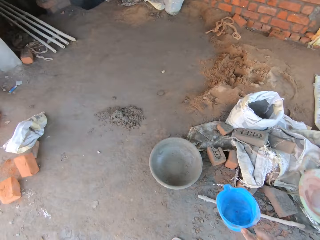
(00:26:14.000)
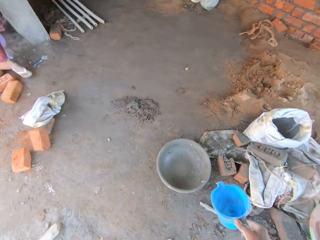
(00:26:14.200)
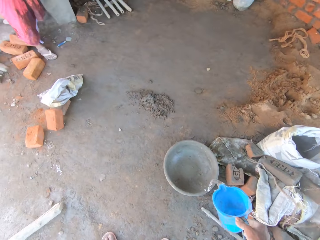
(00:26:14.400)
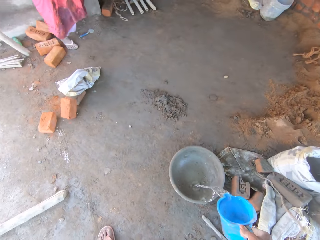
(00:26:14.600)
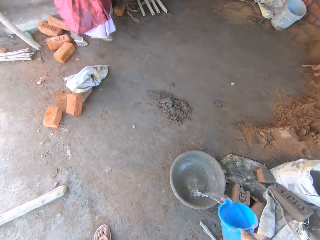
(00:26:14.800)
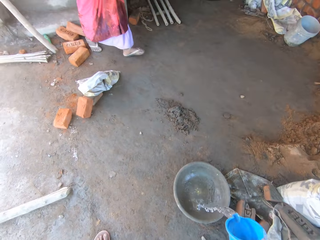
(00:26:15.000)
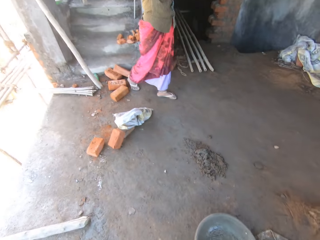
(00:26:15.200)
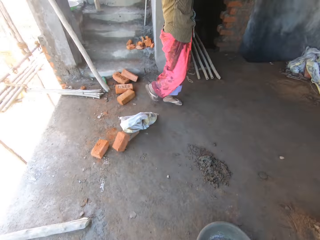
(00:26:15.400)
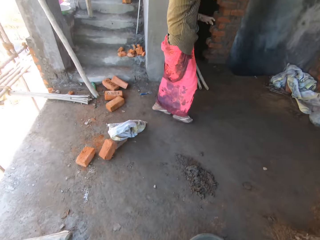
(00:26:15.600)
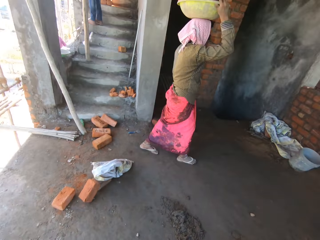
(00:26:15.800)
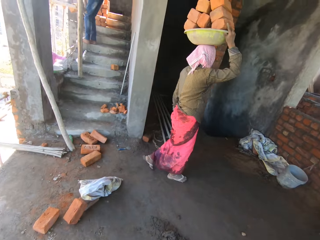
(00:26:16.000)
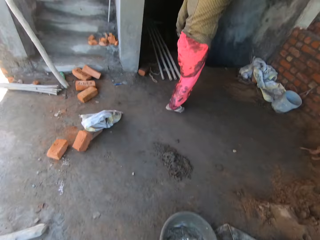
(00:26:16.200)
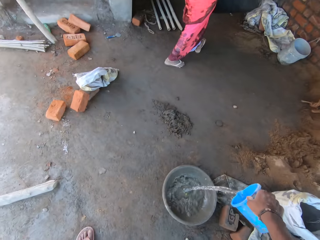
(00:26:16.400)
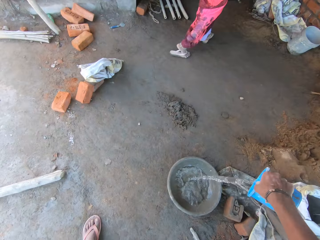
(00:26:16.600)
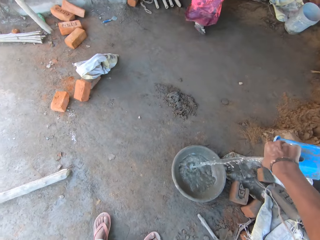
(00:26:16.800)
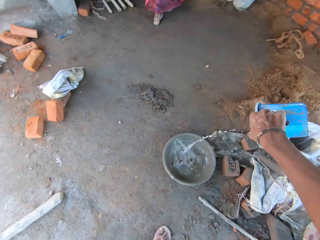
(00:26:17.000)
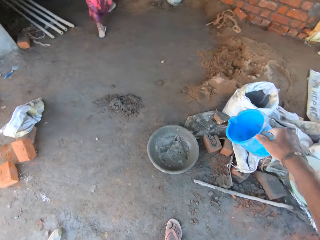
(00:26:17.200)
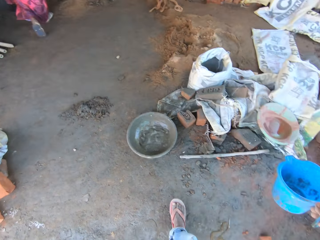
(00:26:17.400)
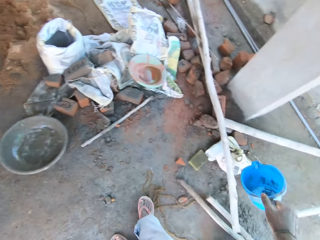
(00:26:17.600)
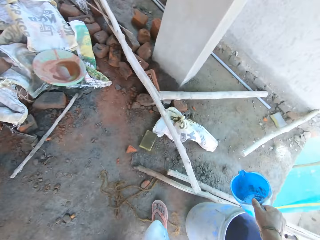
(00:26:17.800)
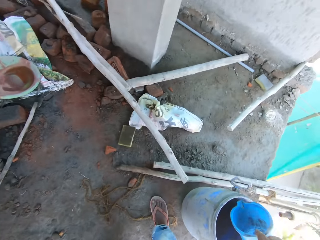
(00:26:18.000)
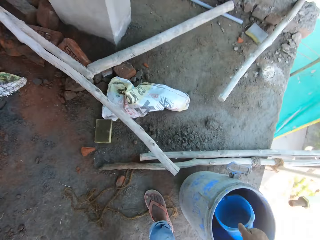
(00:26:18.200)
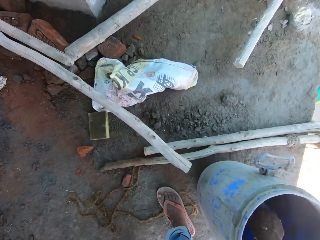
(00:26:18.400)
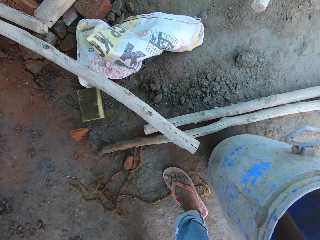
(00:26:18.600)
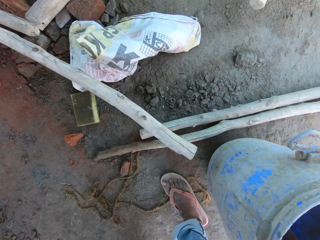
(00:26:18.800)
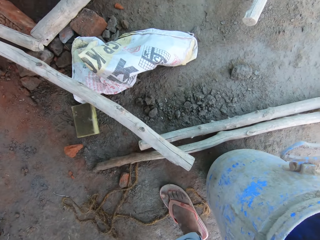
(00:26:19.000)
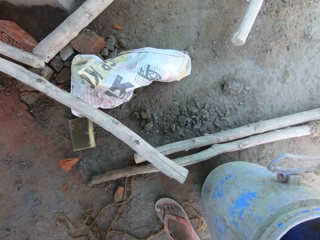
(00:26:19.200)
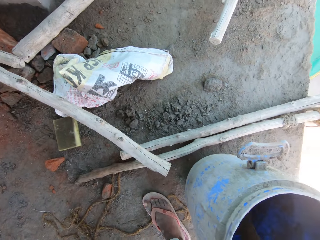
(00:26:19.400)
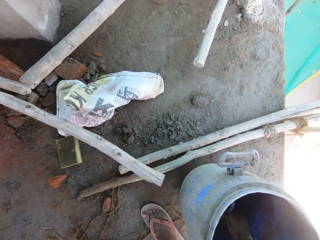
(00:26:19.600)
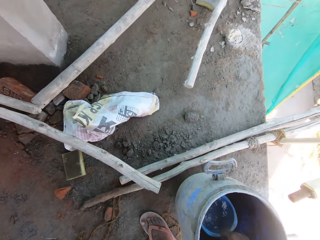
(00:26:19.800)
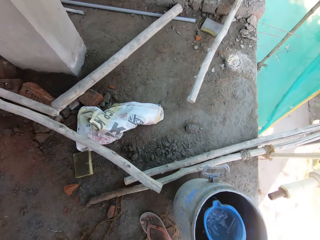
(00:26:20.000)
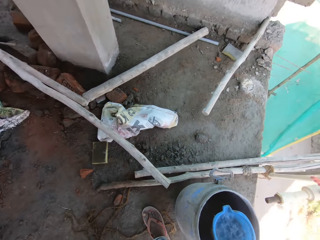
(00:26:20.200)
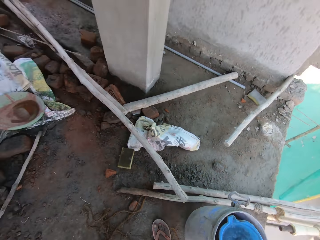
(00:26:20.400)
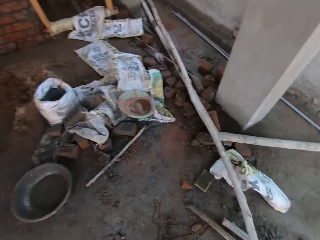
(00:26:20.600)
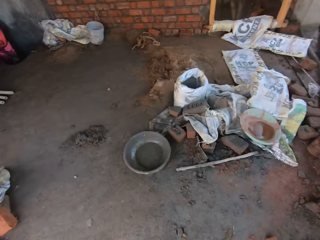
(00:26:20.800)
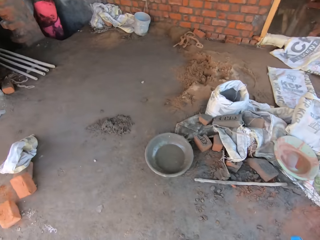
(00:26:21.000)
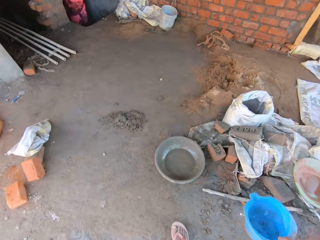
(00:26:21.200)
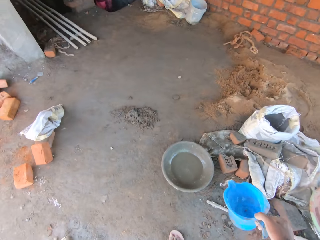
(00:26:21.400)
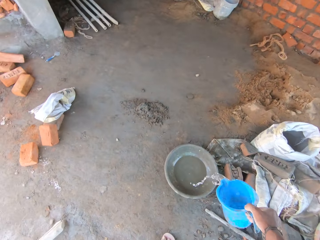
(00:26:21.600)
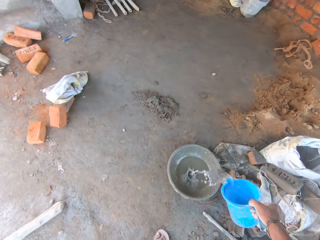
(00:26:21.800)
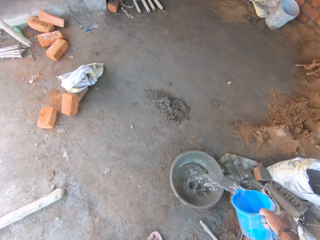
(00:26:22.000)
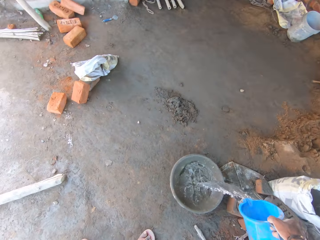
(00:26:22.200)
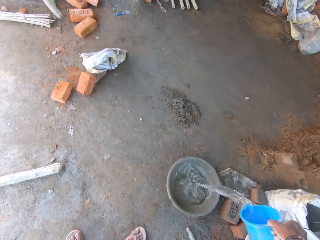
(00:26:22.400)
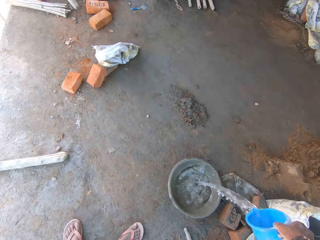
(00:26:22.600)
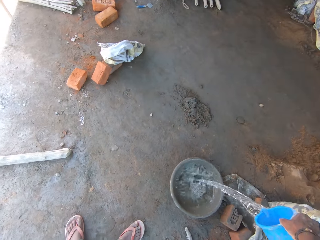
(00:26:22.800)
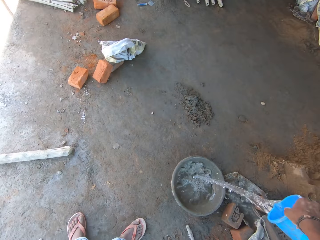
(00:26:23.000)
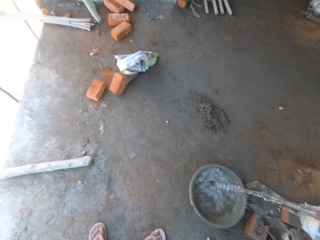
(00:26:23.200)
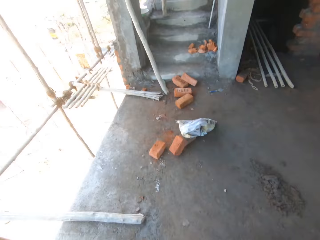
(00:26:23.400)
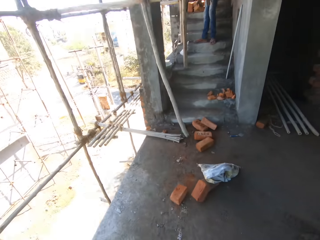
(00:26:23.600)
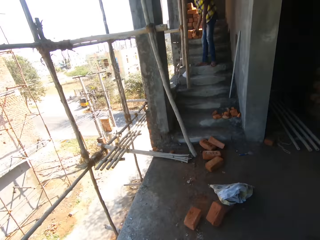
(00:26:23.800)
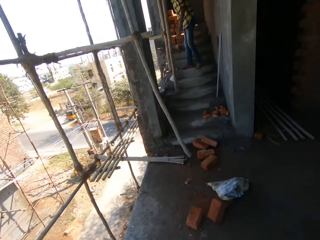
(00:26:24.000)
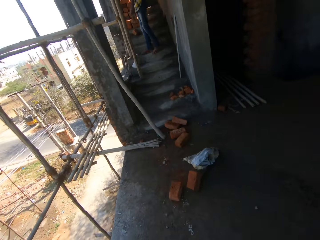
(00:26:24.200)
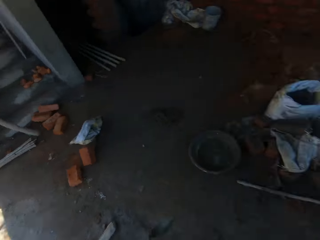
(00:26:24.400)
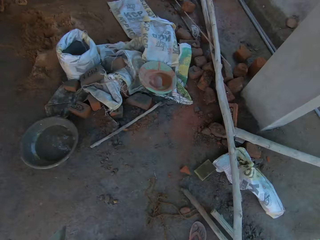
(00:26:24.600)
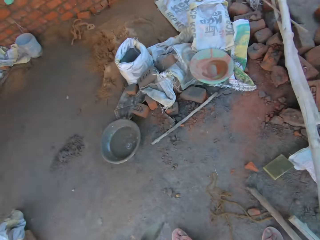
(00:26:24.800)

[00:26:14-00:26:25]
The camera wearer pours water from the cup into the bowl on the floor with his right hand. A man carries a bowl of bricks on his head. The camera wearer takes water from the container on the floor with the cup in his right hand. He pours water from the cup into the bowl on the floor with his right hand.

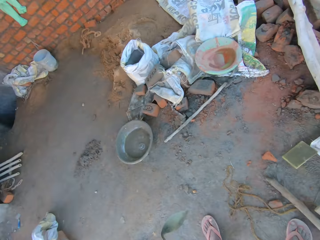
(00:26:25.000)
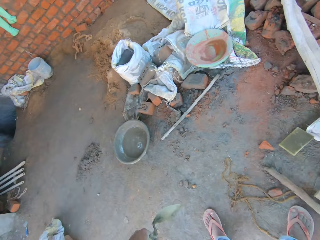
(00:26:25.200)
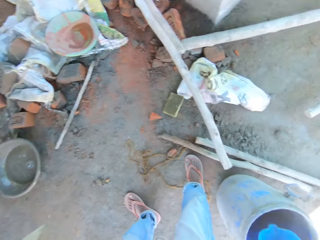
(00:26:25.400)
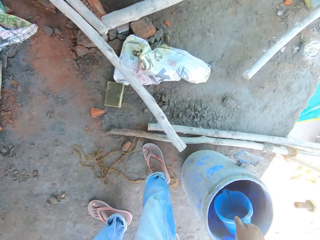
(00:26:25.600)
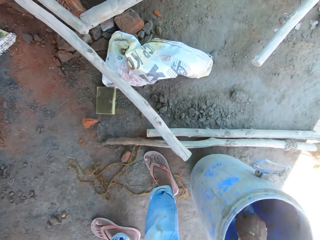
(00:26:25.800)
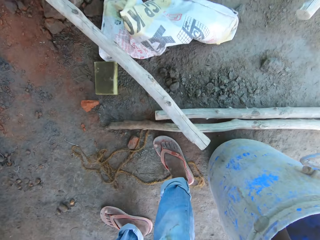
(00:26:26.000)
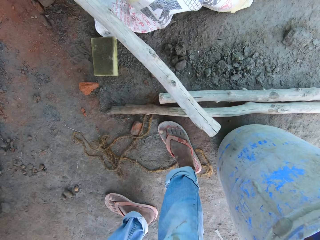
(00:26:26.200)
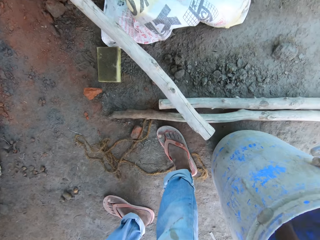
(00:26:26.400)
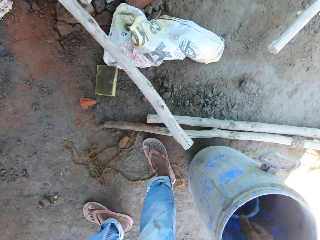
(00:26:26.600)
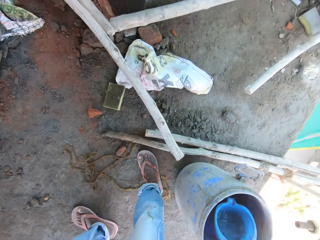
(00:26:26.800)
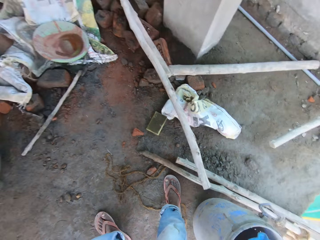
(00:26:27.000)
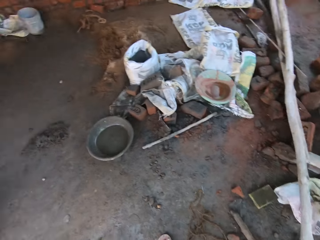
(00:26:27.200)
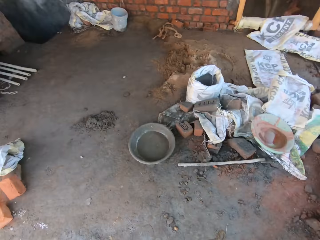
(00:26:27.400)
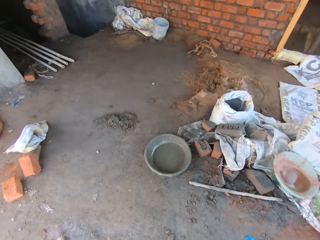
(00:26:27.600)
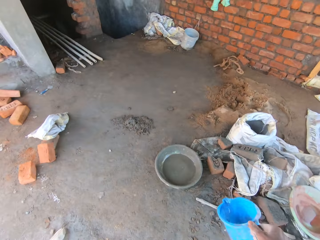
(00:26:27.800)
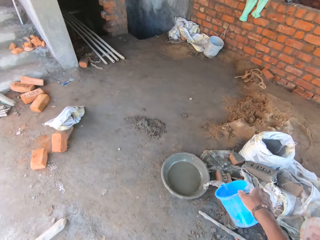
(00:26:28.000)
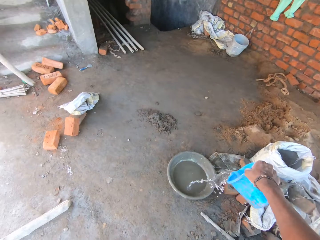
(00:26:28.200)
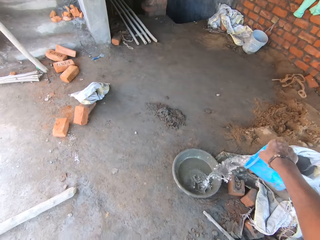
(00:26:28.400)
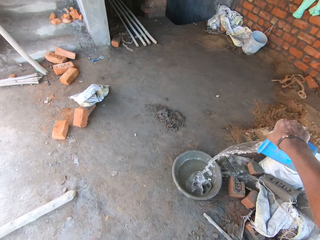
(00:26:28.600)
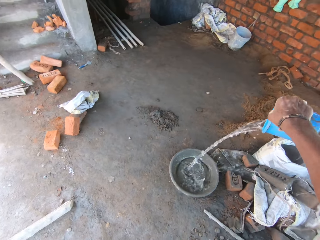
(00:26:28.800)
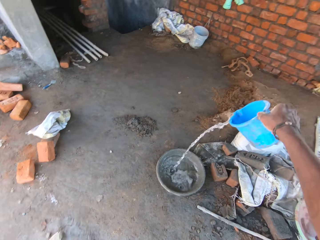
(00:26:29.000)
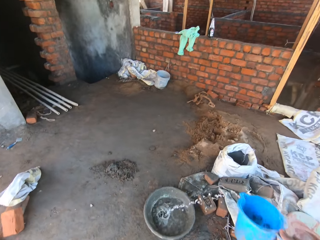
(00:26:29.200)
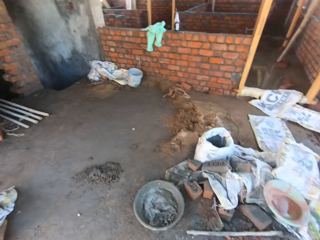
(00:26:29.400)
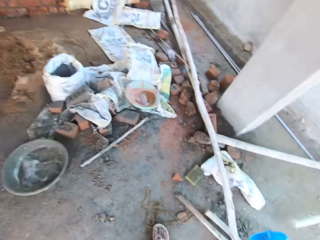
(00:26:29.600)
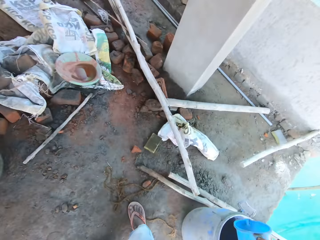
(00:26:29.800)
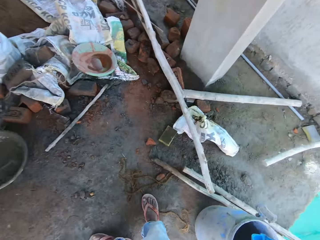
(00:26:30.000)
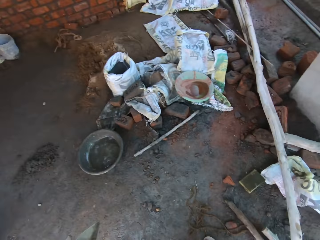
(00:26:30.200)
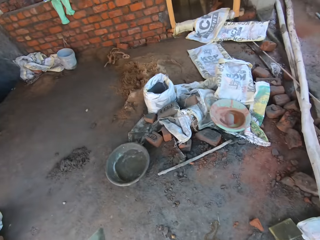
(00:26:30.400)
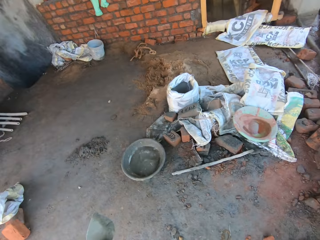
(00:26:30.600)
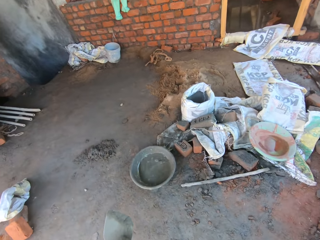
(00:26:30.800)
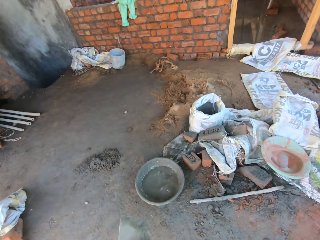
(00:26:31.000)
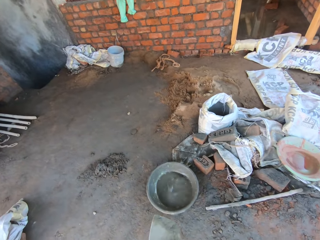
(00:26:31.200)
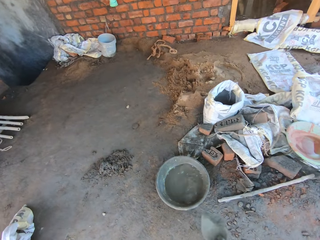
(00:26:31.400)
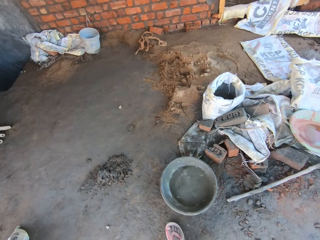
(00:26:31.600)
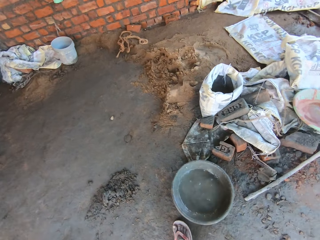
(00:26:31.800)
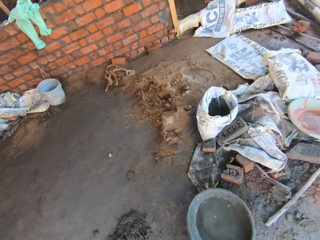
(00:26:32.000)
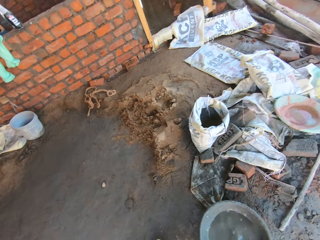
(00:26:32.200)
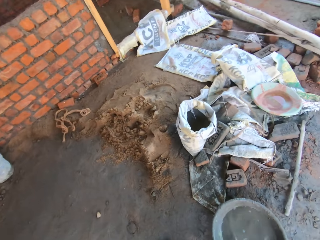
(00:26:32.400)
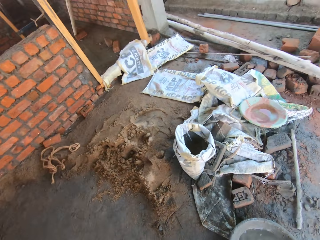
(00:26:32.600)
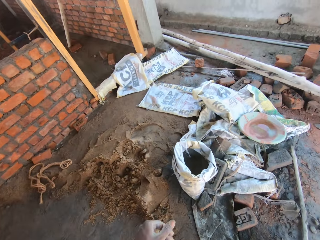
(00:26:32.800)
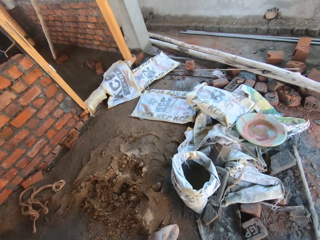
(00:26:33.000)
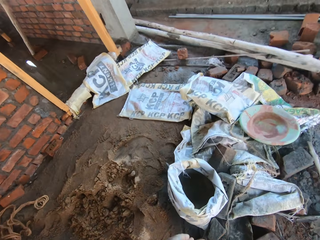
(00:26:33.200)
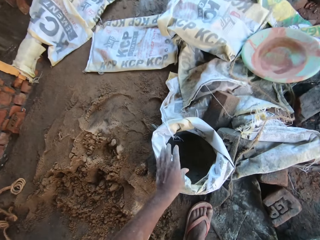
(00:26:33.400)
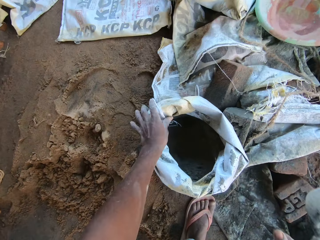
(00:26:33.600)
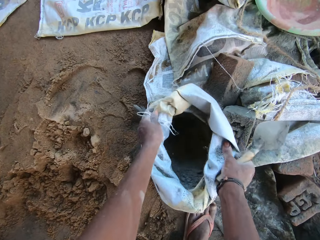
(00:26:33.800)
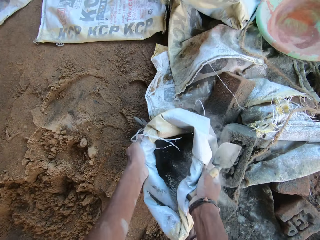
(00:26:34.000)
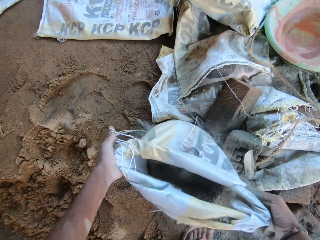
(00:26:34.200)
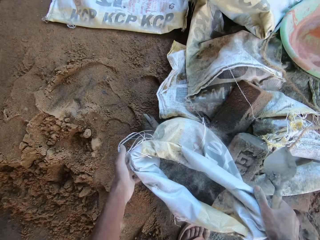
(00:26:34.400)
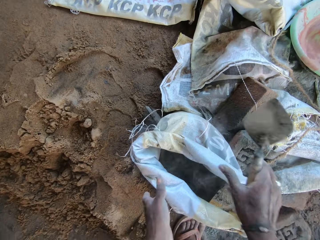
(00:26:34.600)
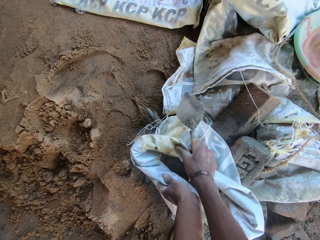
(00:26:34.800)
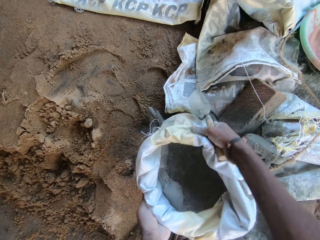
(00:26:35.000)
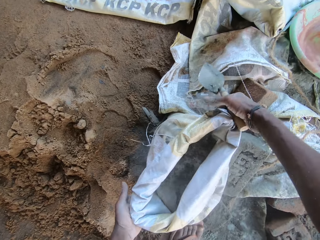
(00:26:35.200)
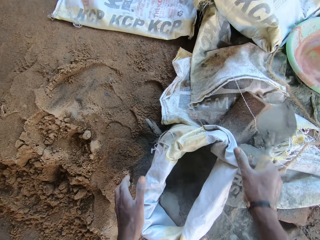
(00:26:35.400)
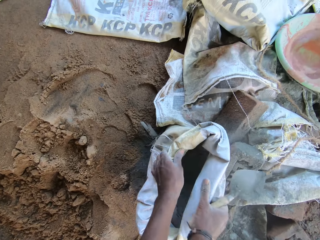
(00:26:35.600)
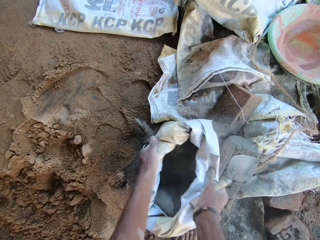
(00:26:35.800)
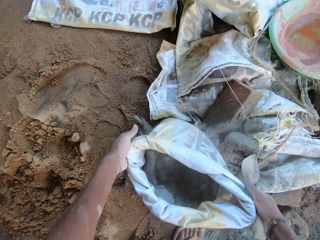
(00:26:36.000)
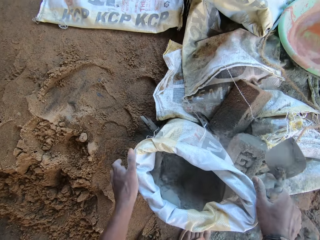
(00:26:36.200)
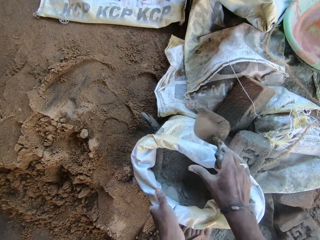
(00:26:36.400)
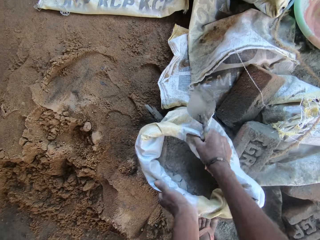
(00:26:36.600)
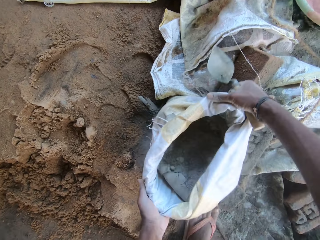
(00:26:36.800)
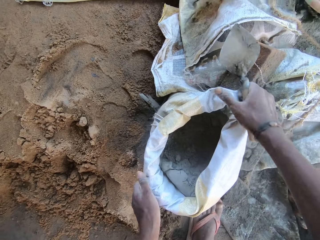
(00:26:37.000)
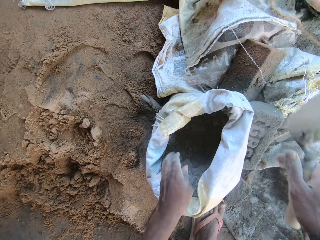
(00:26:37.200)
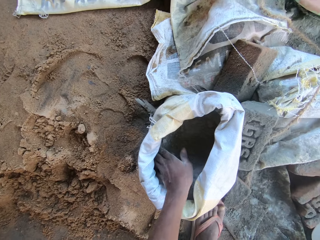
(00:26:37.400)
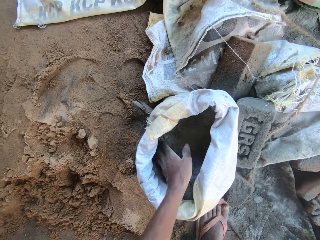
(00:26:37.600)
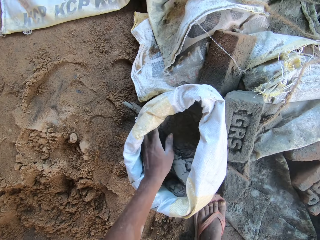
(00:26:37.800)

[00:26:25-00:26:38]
The camera wearer takes water from the container on the floor with the cup in his right hand. He pours water from the cup into the bowl on the floor with his right hand. He drops the cup in the container with his right hand. He walks towards a sack on the floor. He opens the sack on the floor with his hands. He adjusts the sack of cement.
